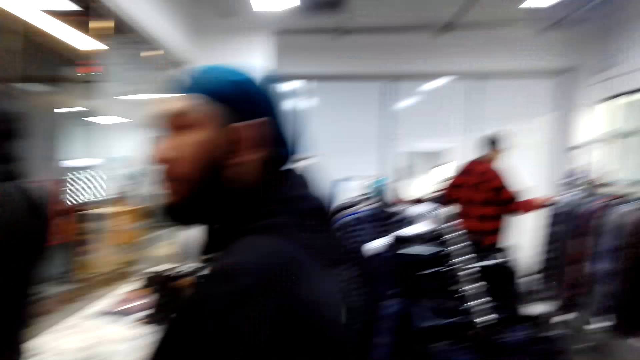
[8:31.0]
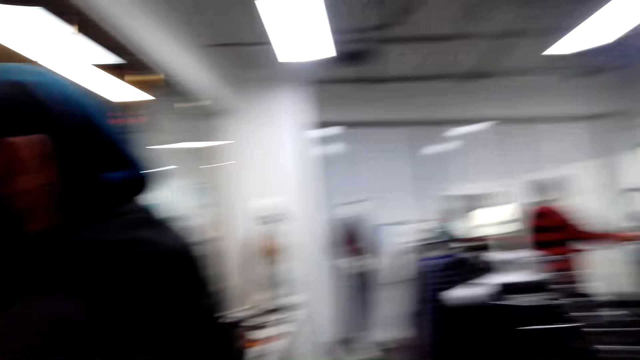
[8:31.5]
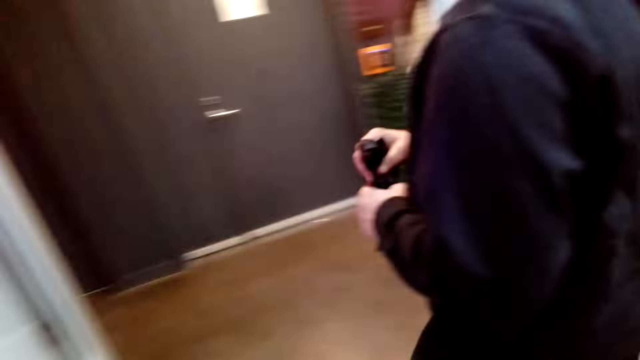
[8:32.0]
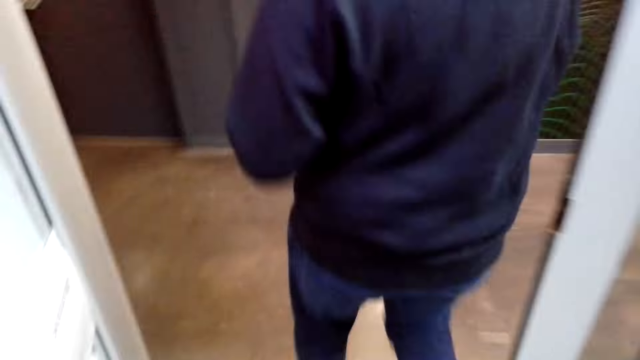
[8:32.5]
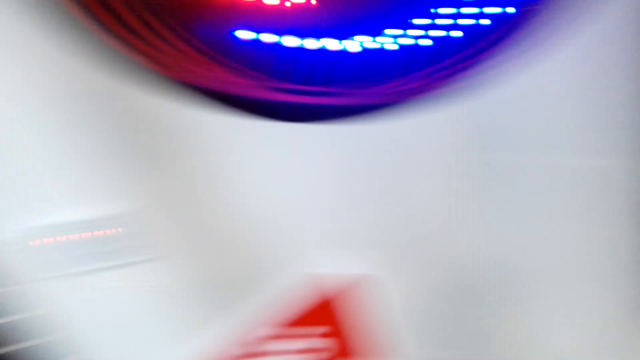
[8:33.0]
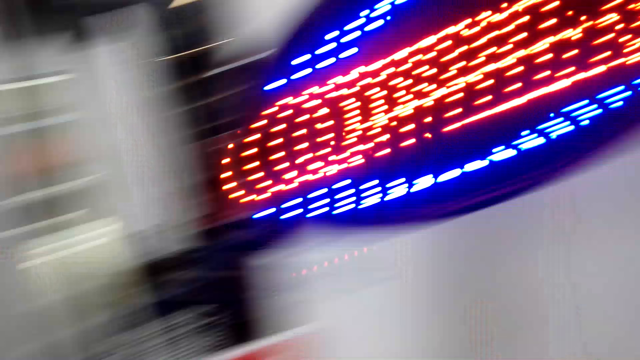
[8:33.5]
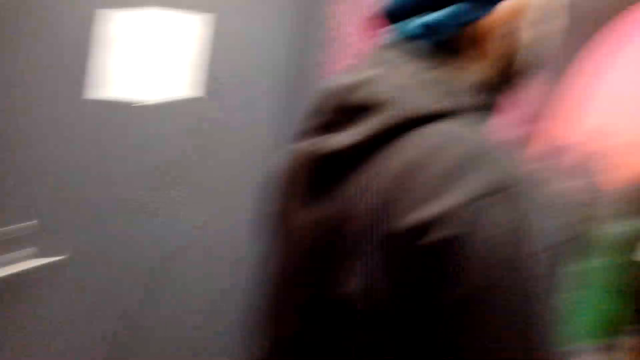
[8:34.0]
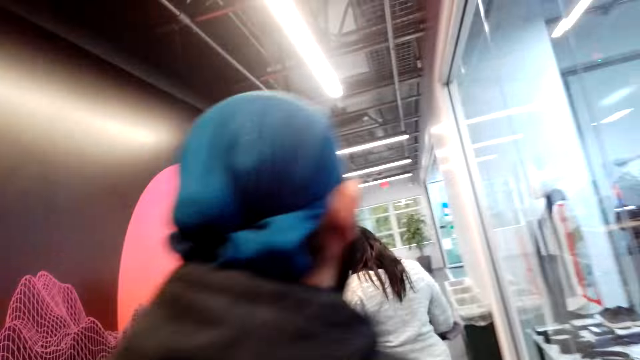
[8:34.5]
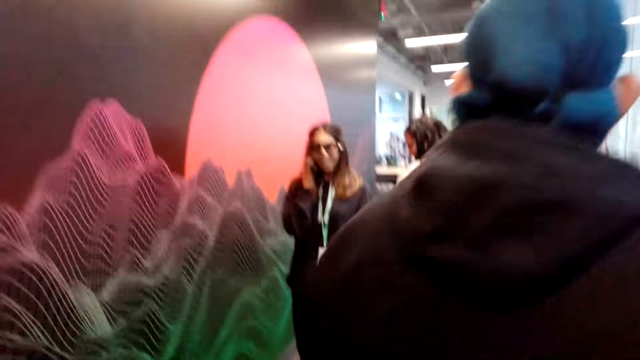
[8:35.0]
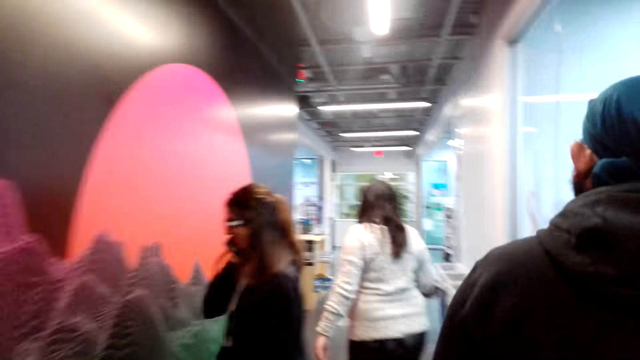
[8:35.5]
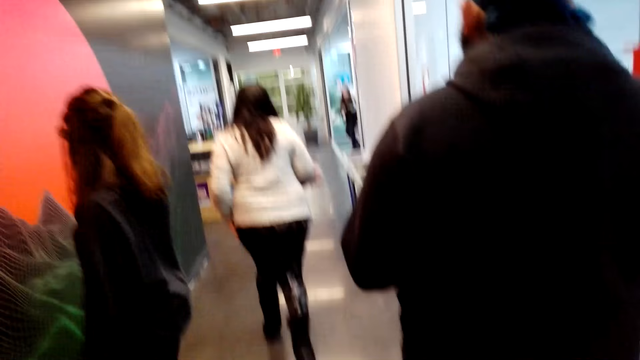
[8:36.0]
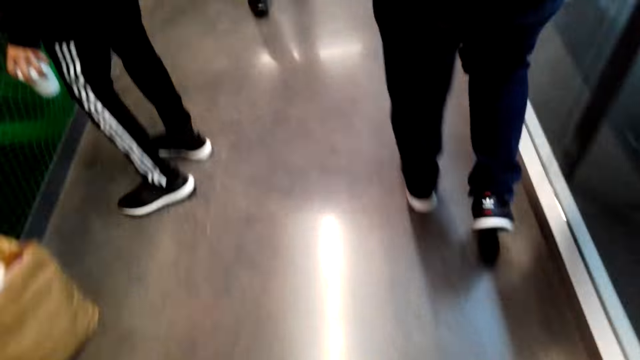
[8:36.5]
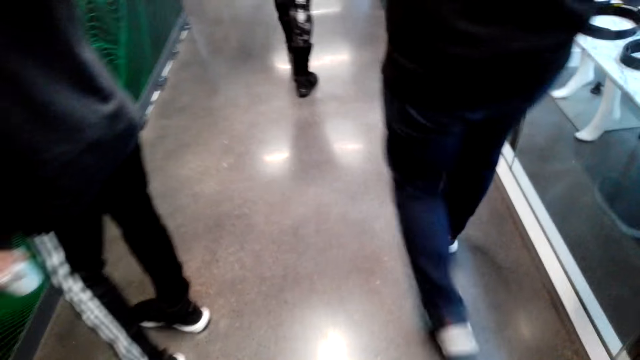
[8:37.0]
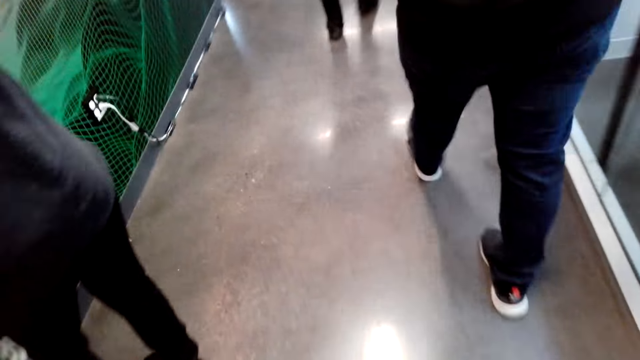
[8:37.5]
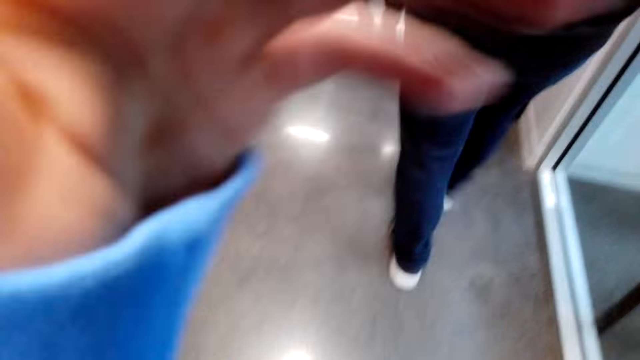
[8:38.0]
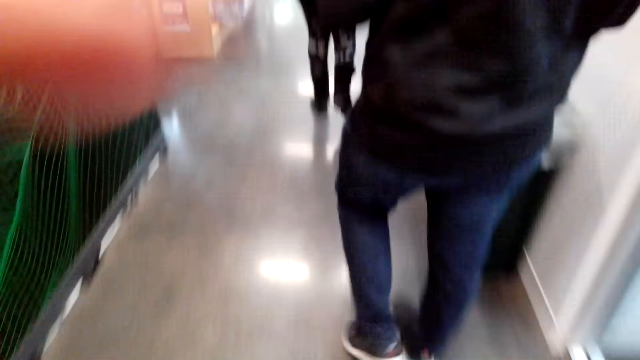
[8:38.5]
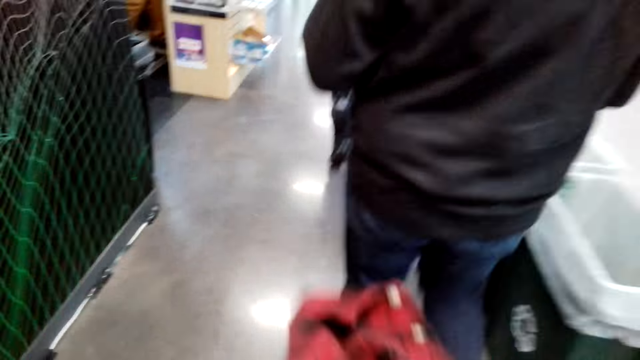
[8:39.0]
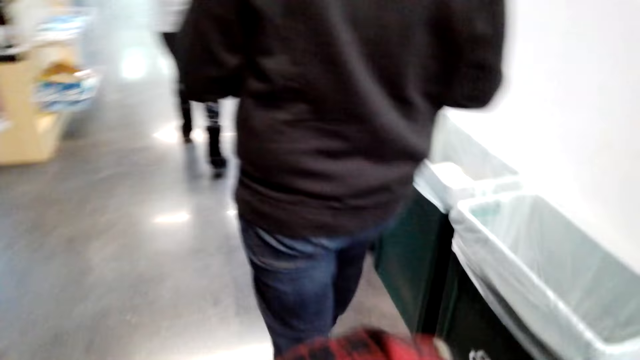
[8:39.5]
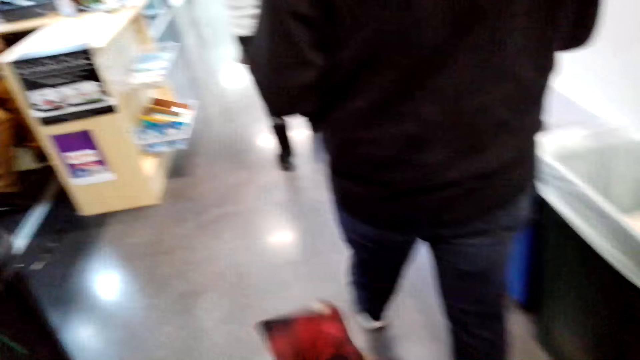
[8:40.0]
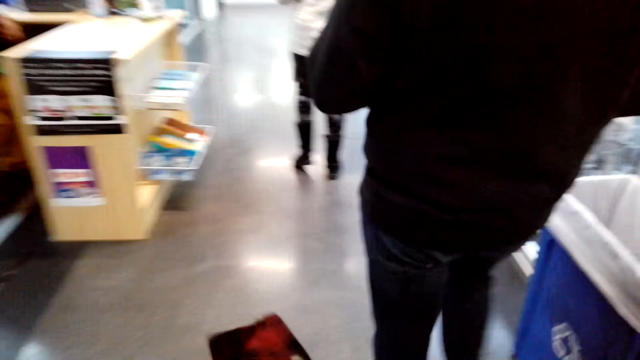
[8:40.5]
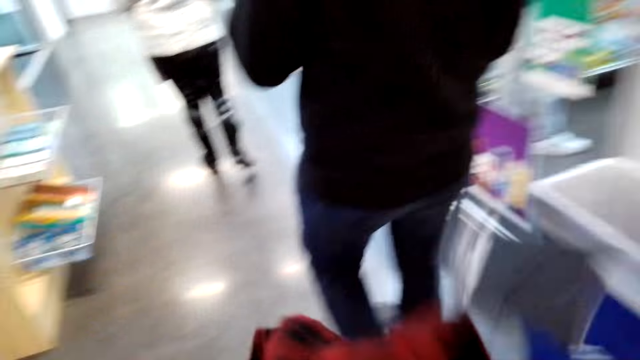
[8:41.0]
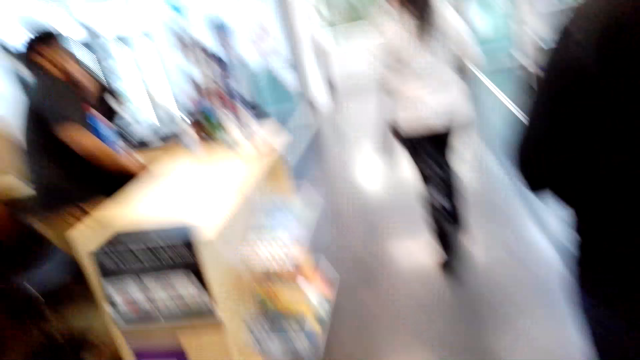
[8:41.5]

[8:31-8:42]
A person walks around. The camera wearer talks with a man. They talk with a cashier. Another person walks around. The camera wearer walks in the mall. The first person walks around. The camera wearer holds the camera. The first person walks around. The camera wearer holds a cloth. They walk in the mall. The first person walks around.

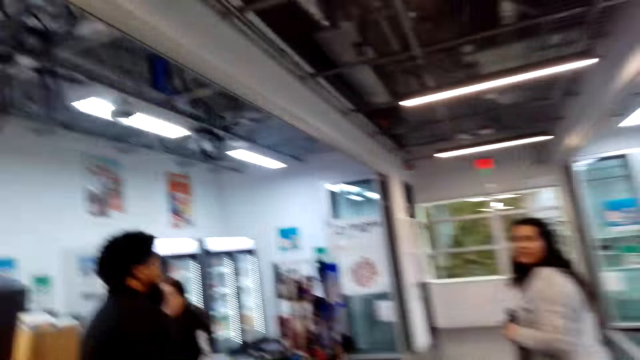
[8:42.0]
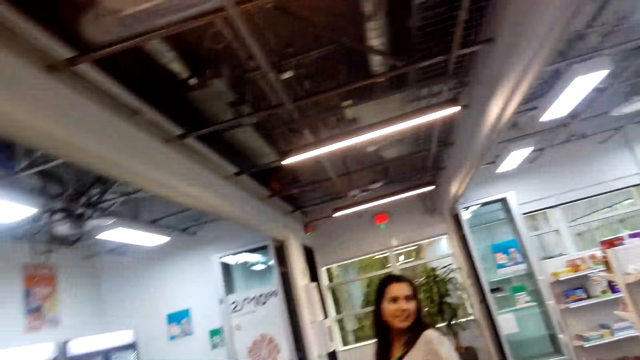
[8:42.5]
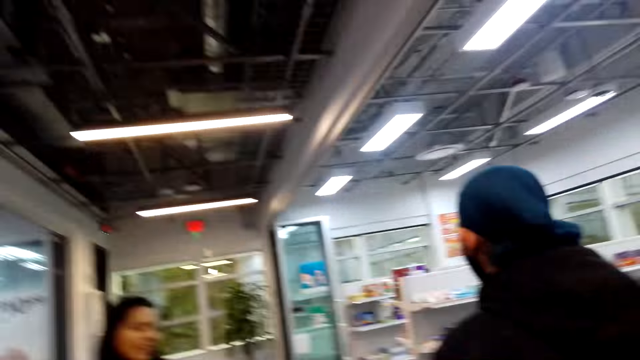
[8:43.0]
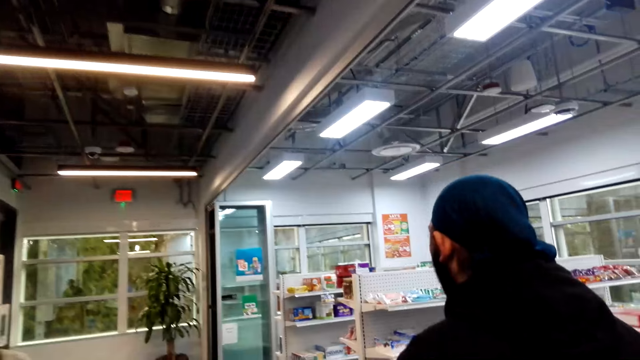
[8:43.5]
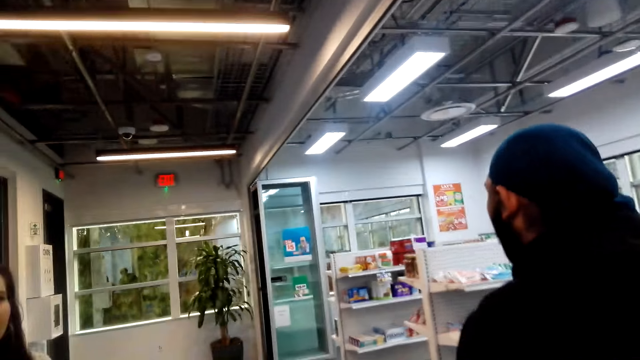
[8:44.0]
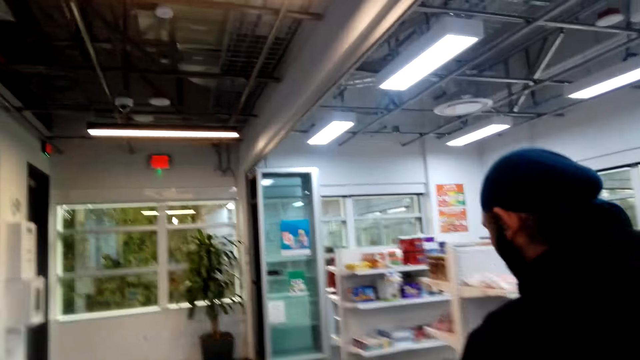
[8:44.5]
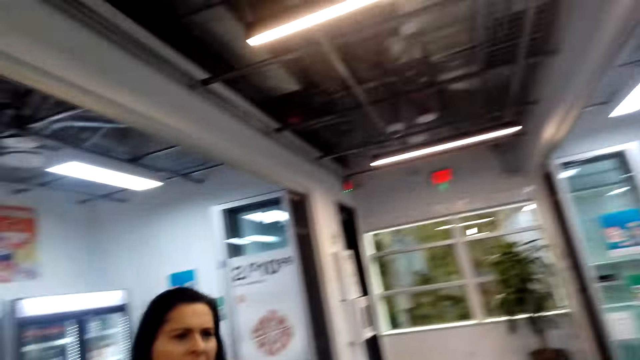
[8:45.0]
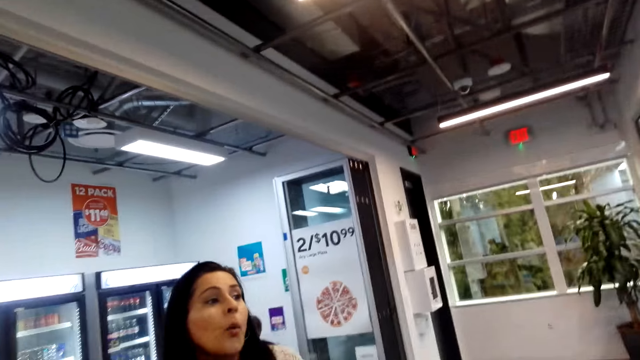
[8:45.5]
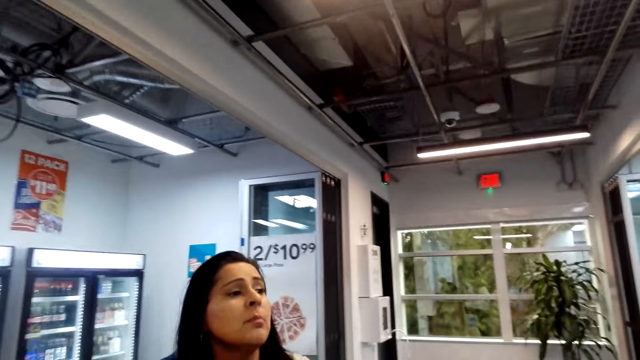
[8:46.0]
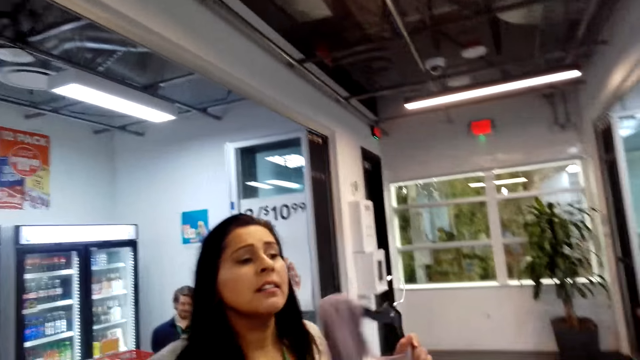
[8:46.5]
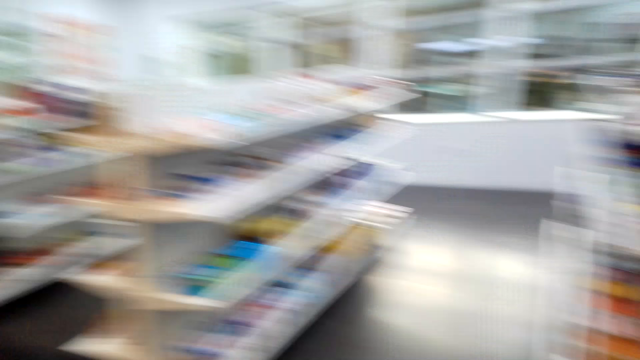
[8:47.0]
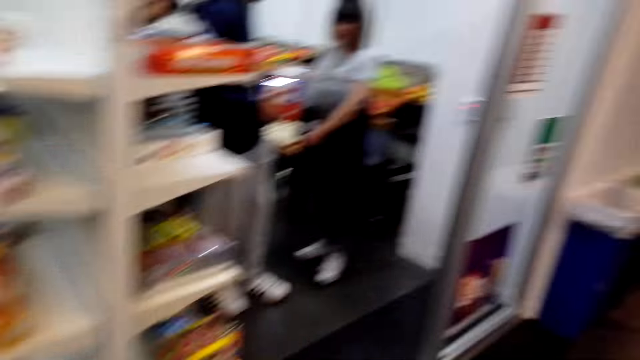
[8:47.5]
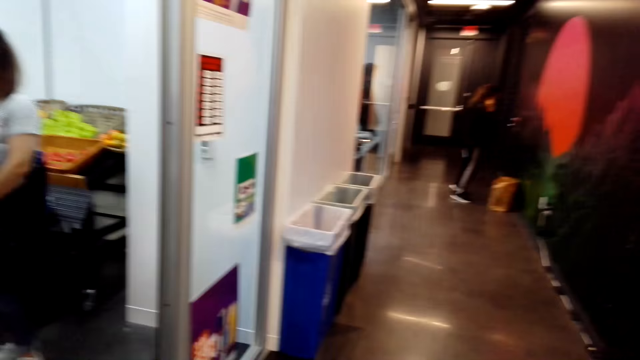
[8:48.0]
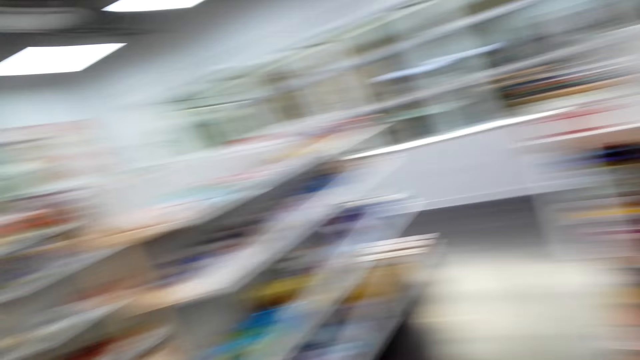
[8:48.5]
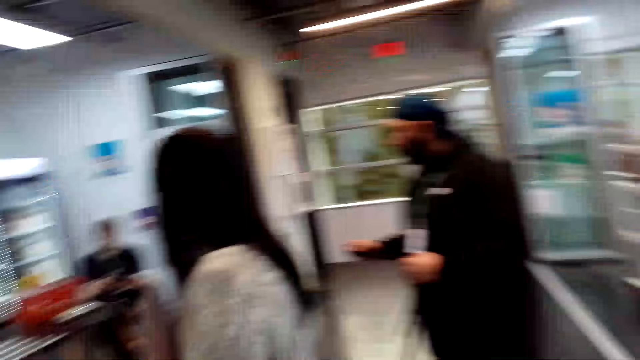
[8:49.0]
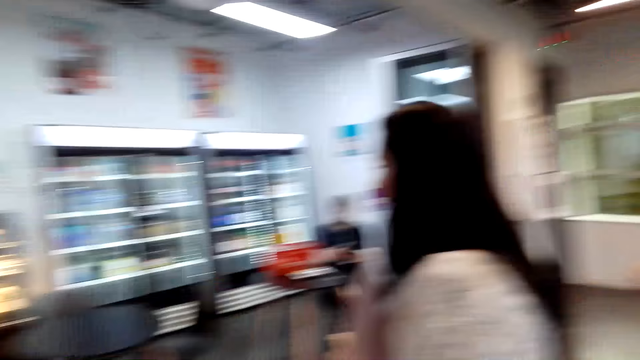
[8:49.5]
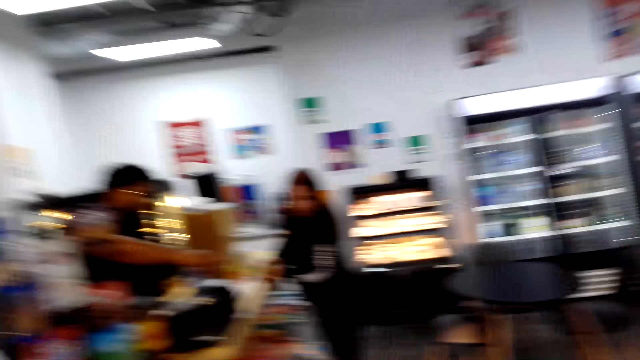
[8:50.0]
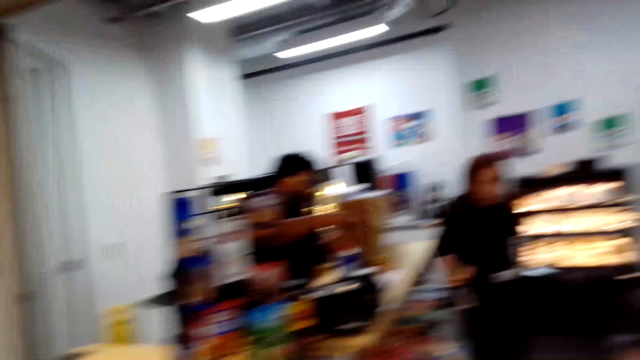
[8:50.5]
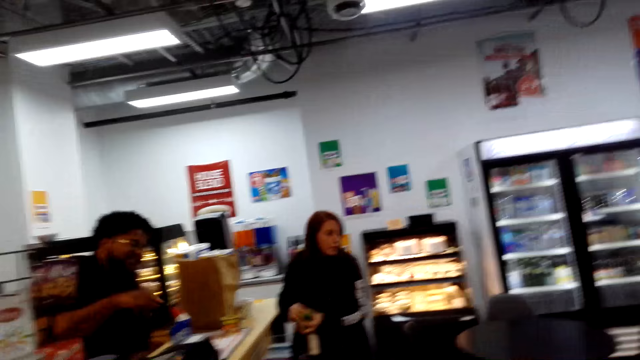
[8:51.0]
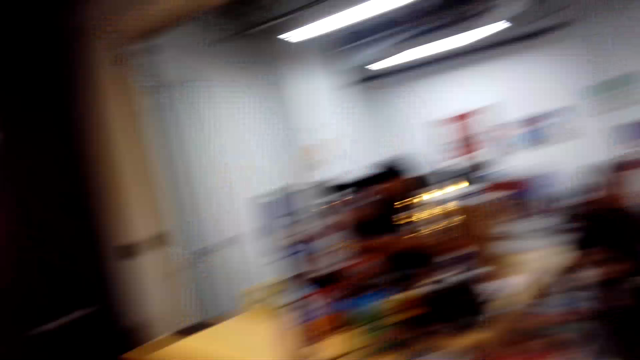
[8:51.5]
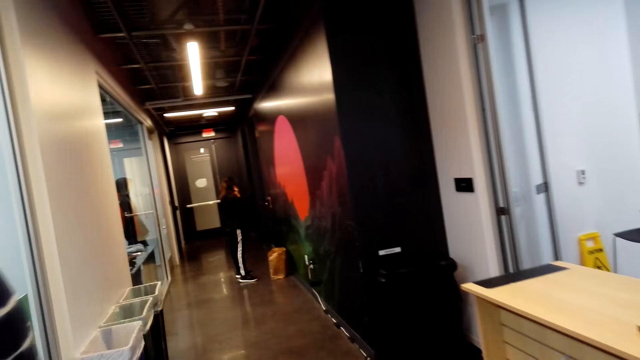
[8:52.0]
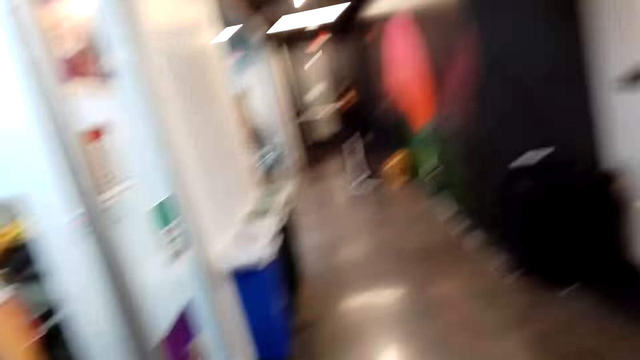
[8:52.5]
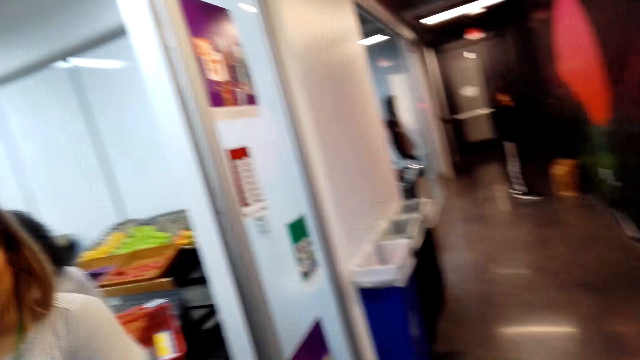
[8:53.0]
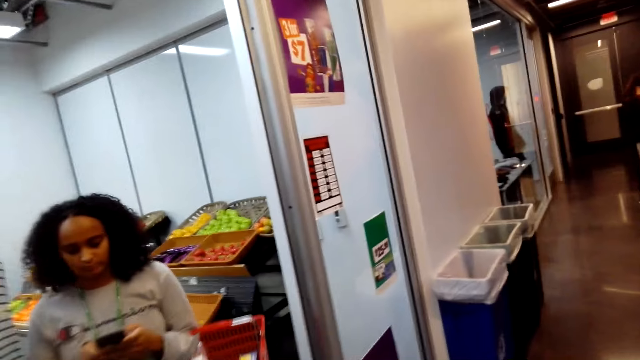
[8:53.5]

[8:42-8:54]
A person walks around and turns around. Another person walks around. The camera wearer talks with a man and a lady. The first person interacts. The camera wearer looks around. They turn around. They talk with the man and the lady. Another person interacts. The camera wearer looks around.
